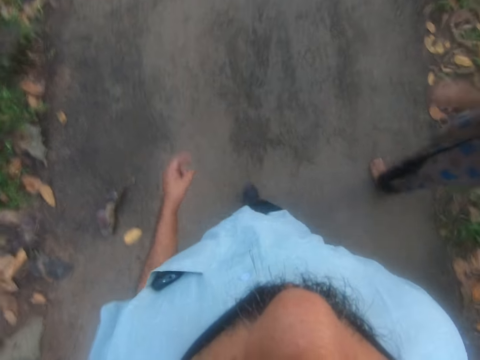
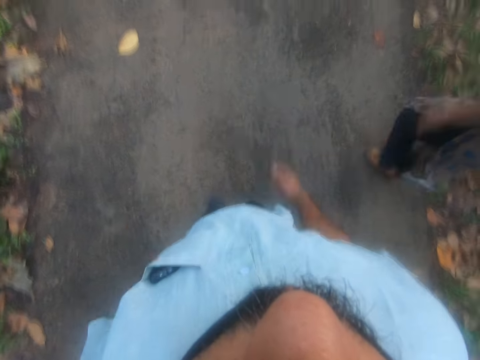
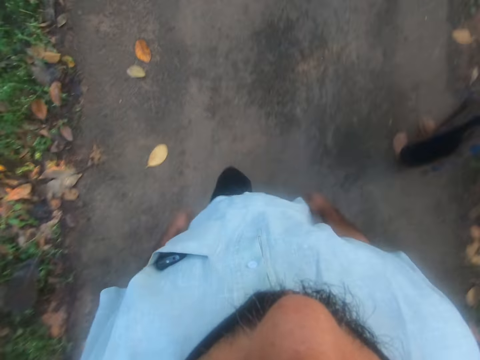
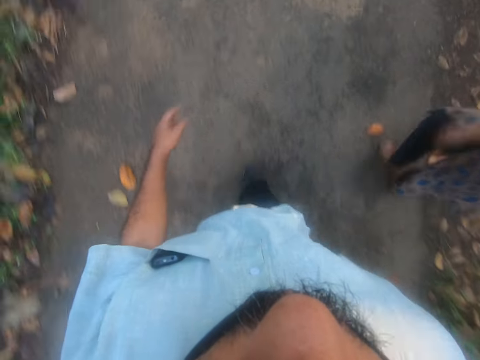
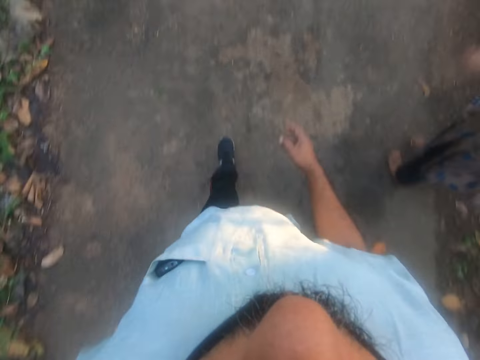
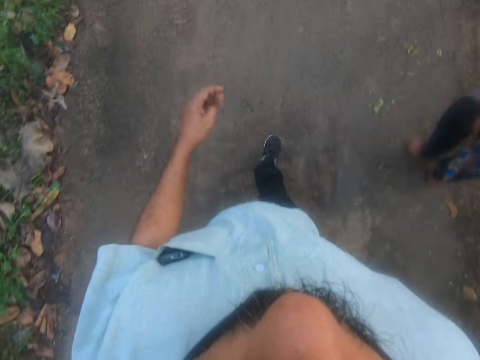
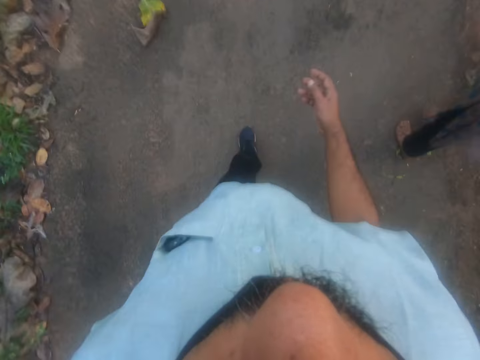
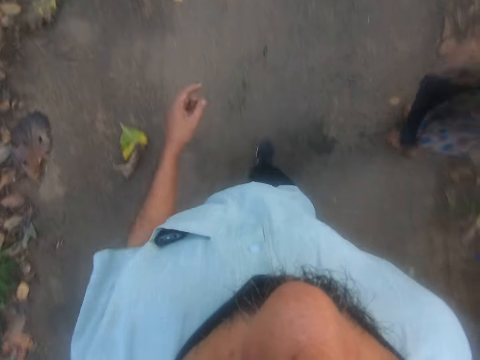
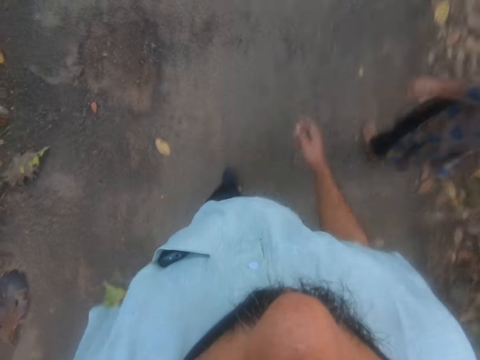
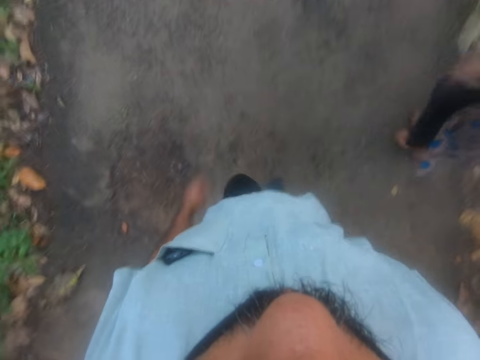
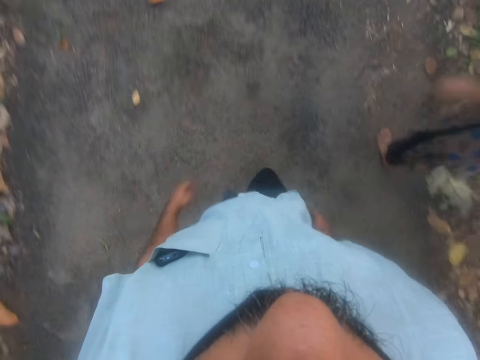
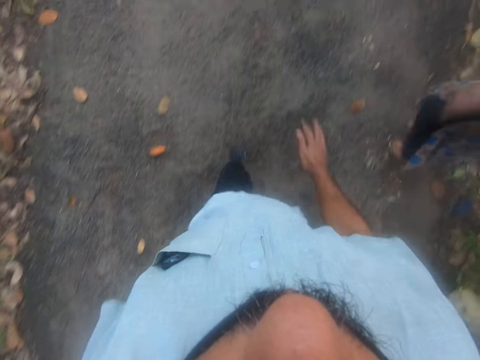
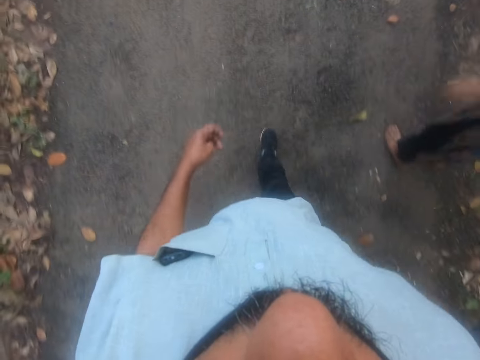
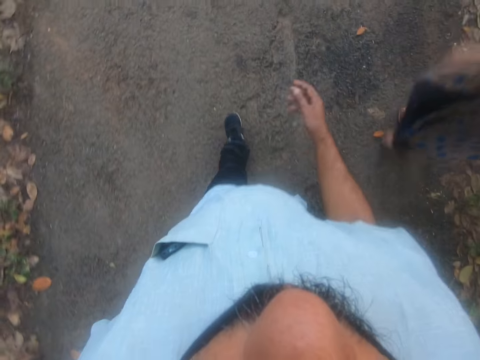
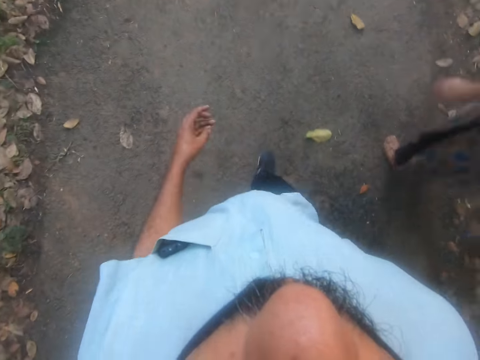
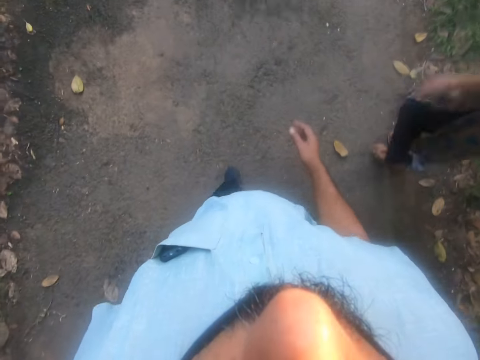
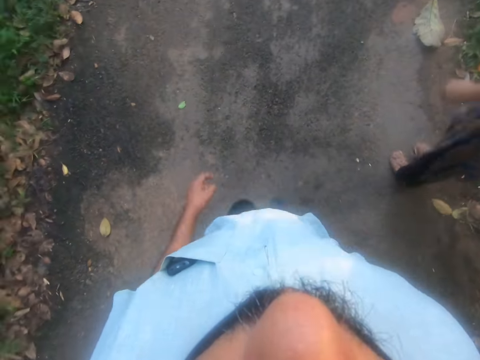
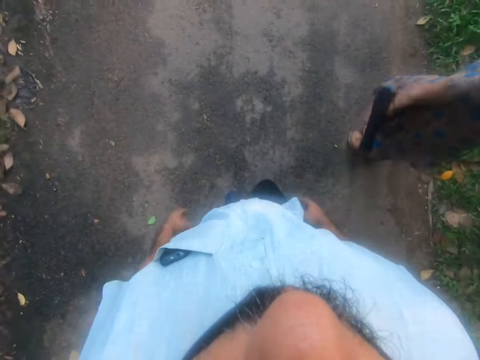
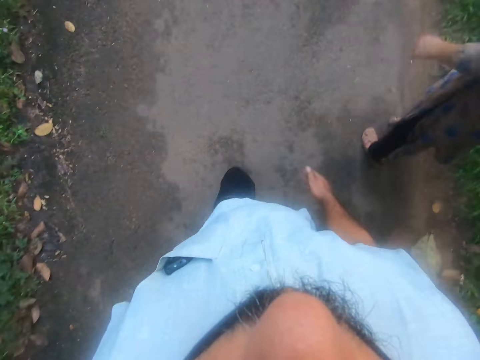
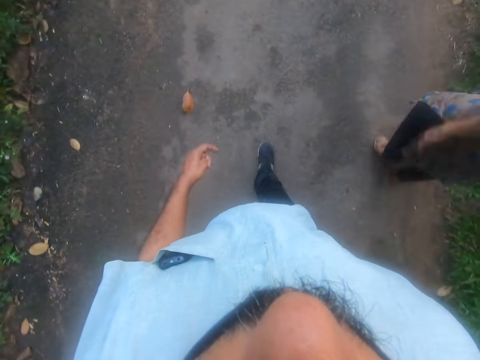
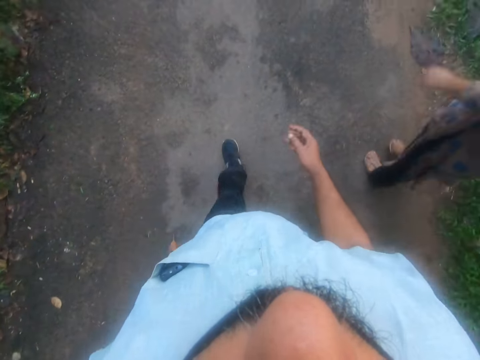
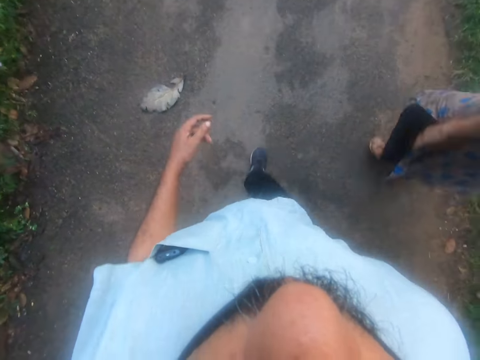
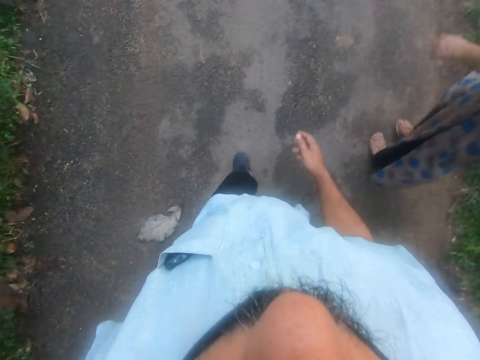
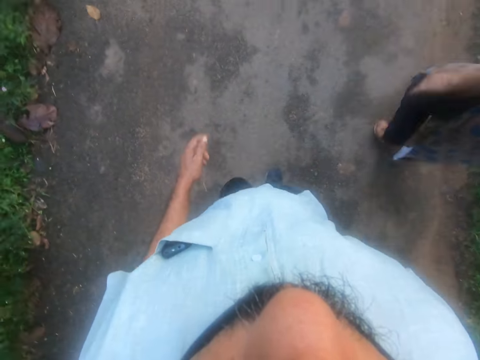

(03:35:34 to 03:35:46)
The camera wearer continues to walk.

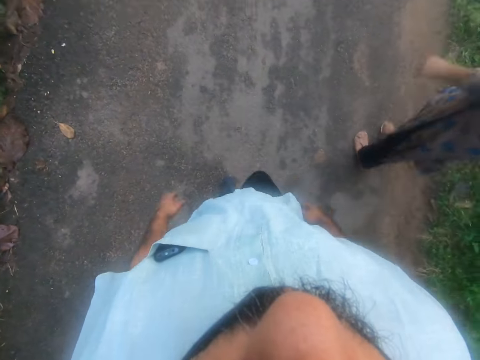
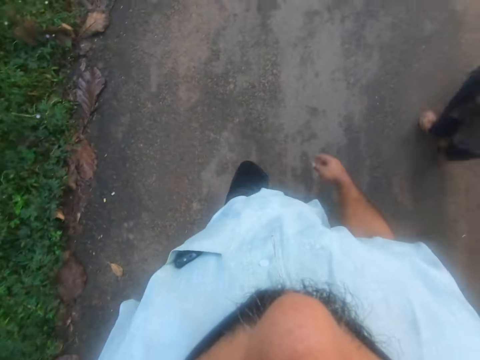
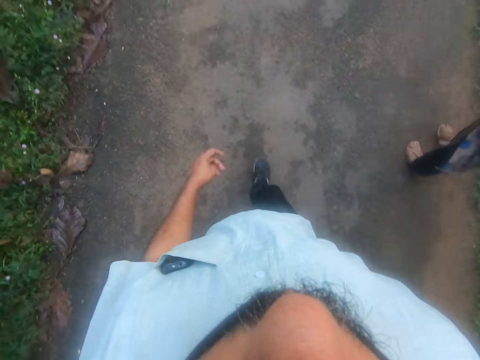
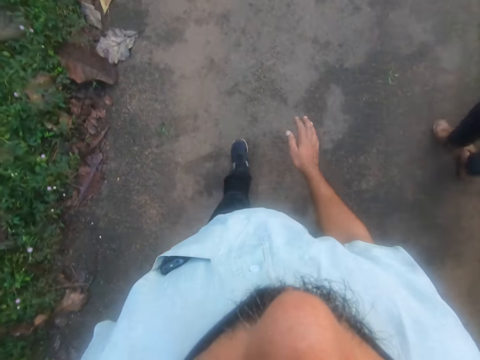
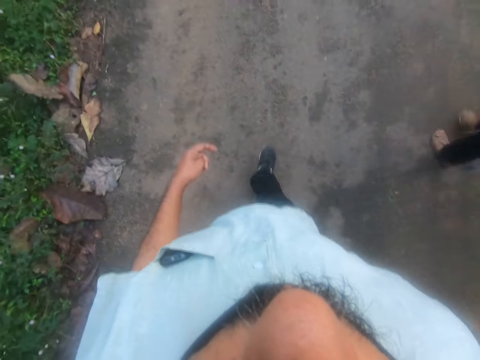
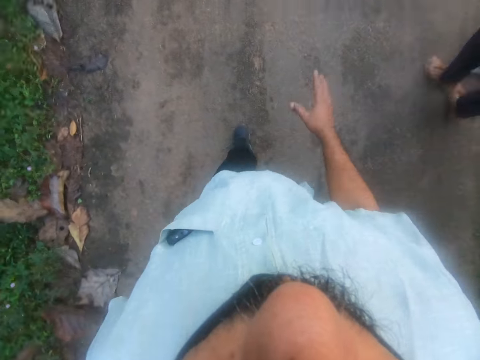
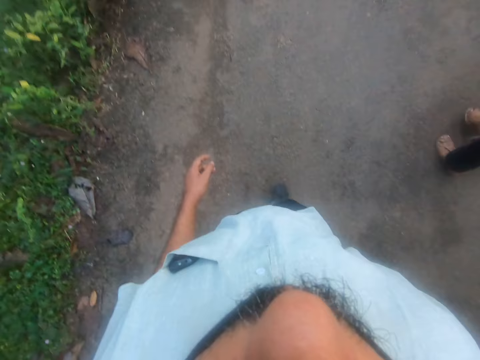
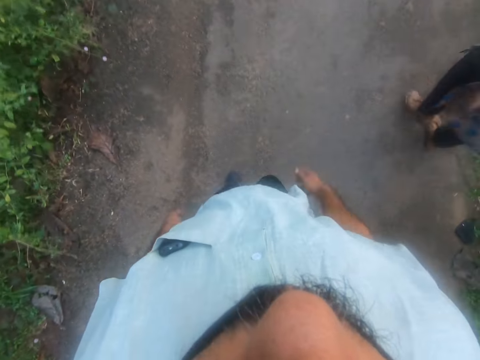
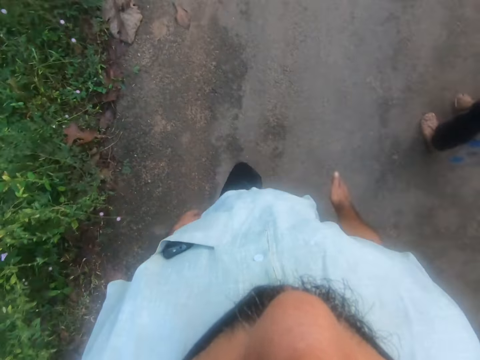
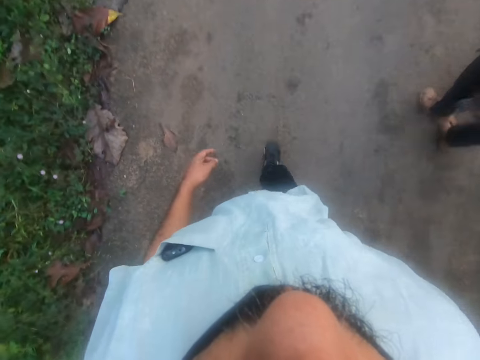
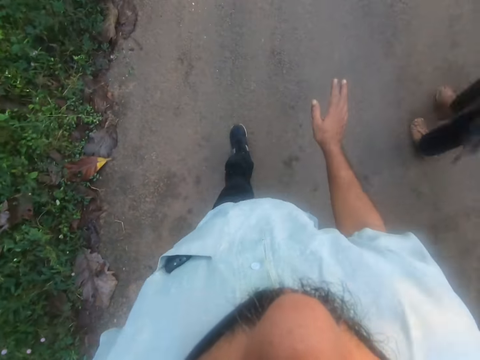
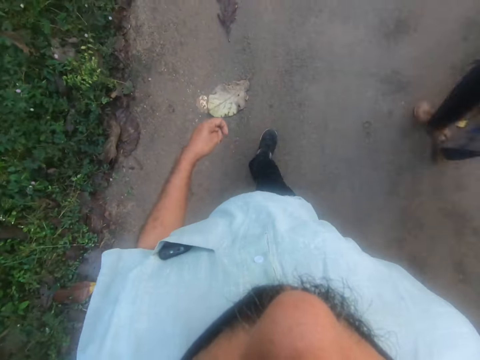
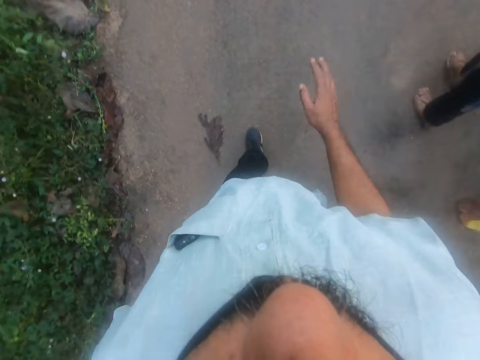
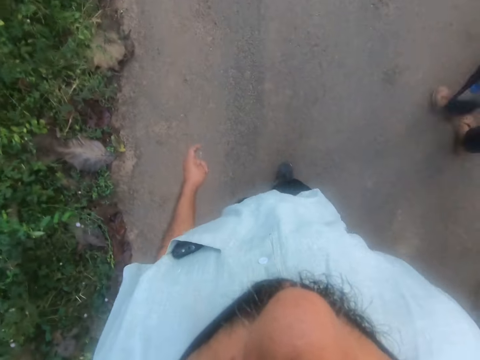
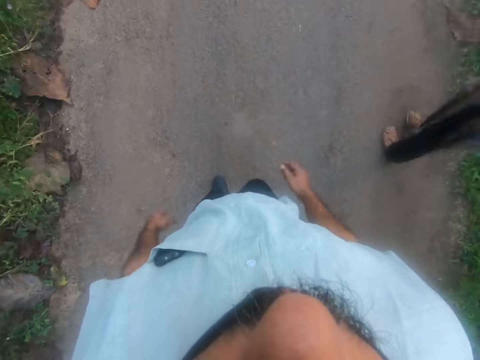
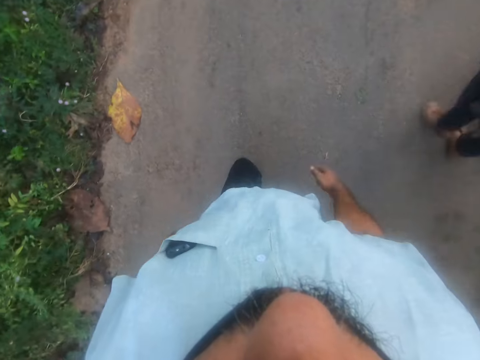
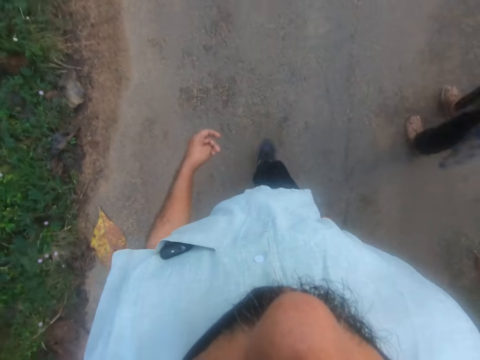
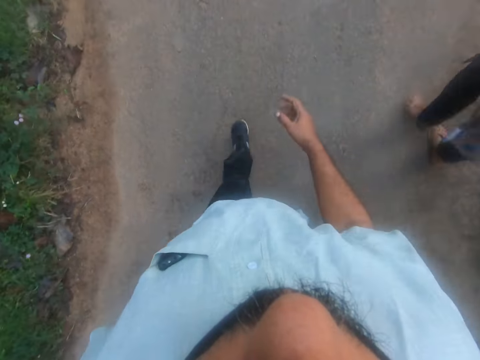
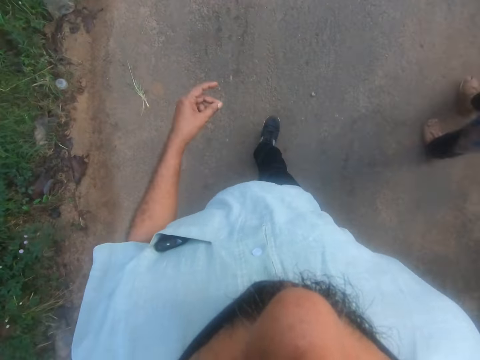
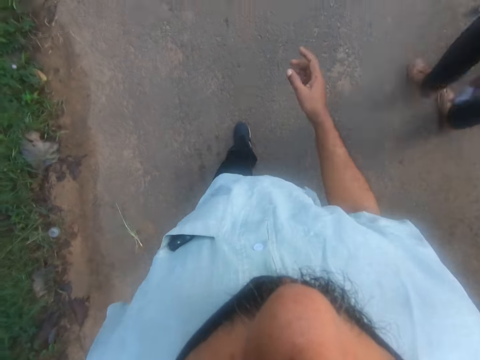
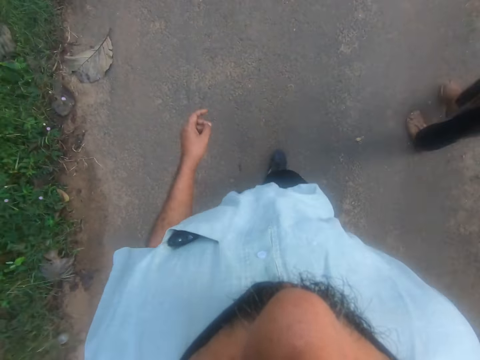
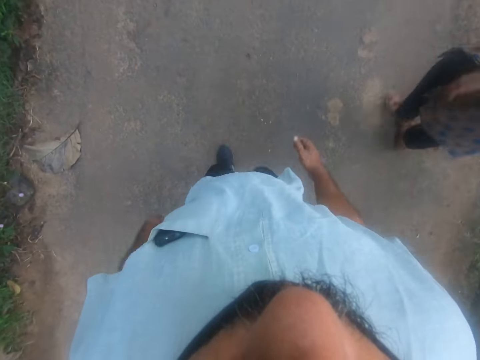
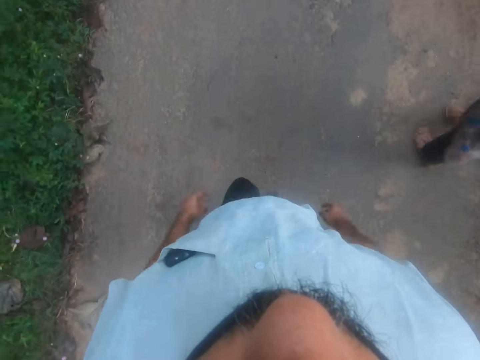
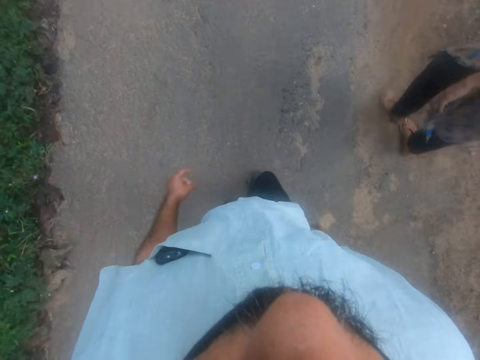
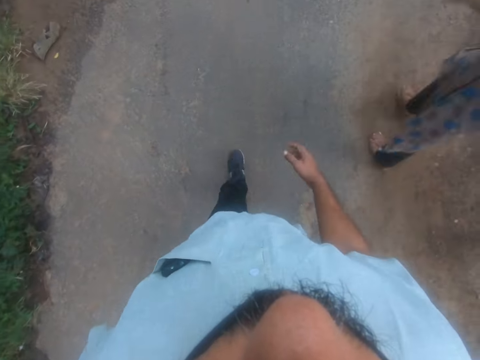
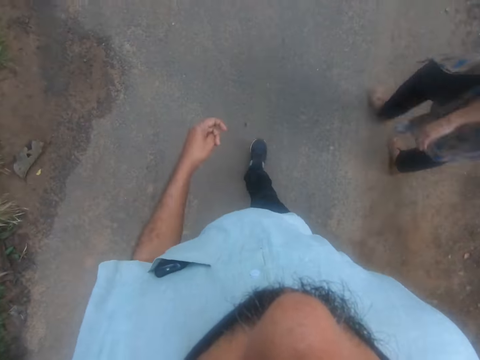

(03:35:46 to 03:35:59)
The camera wearer continues to walk.

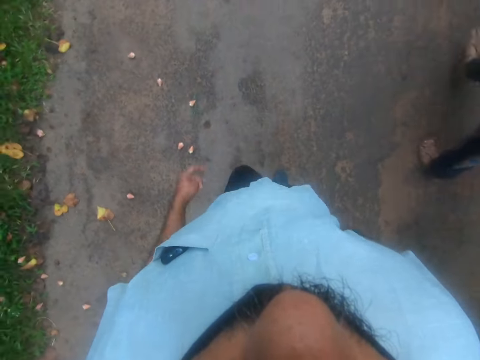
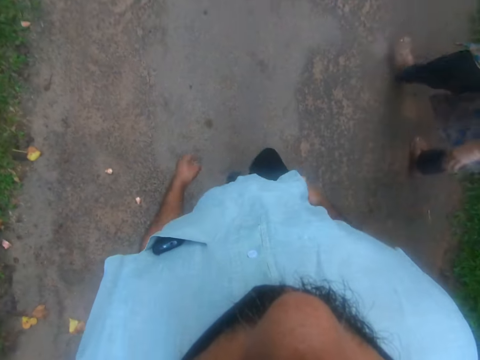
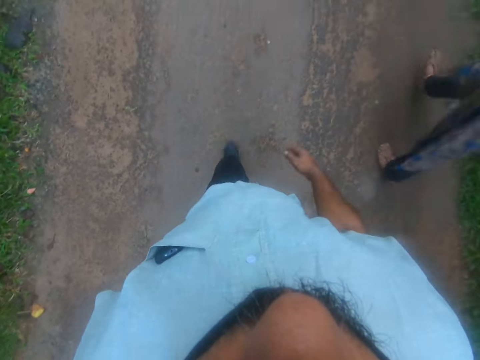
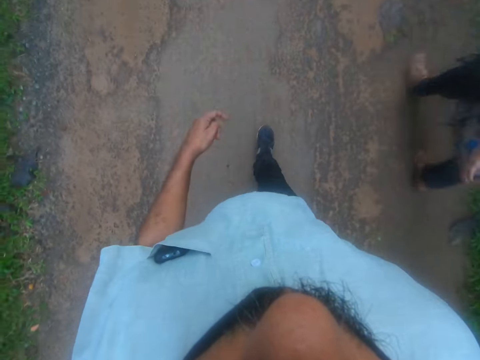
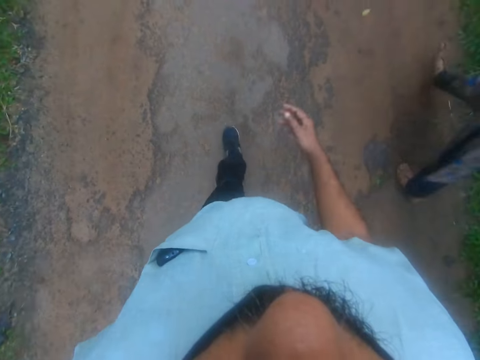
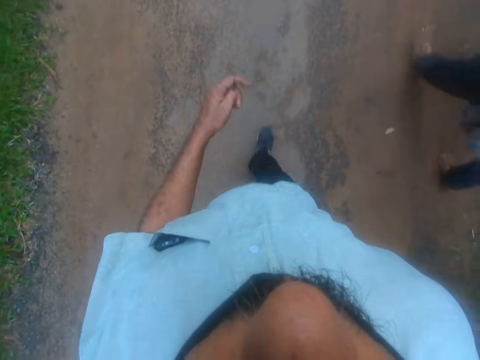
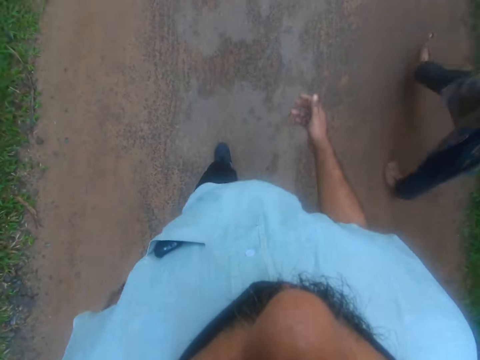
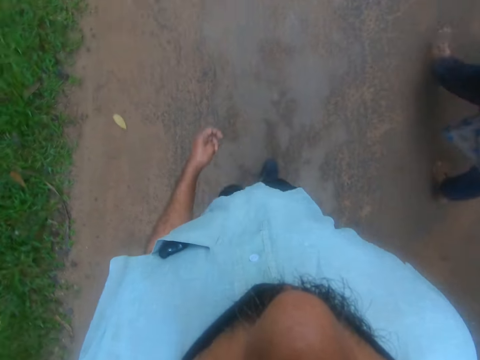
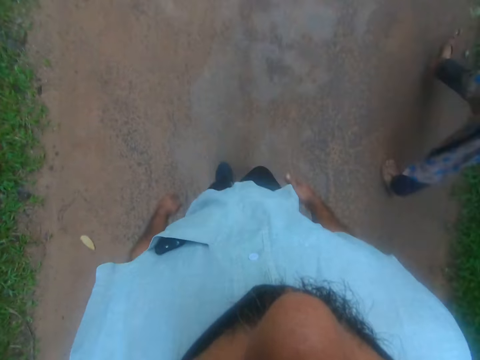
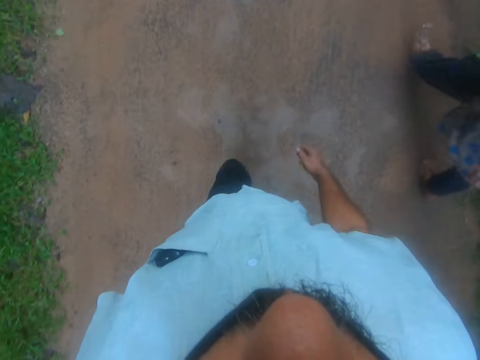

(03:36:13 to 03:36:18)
The camera wearer continues to walk.
